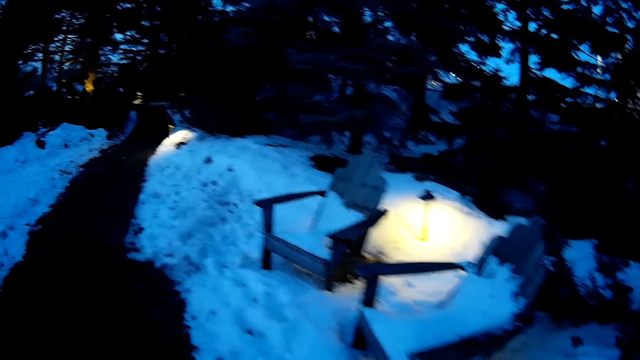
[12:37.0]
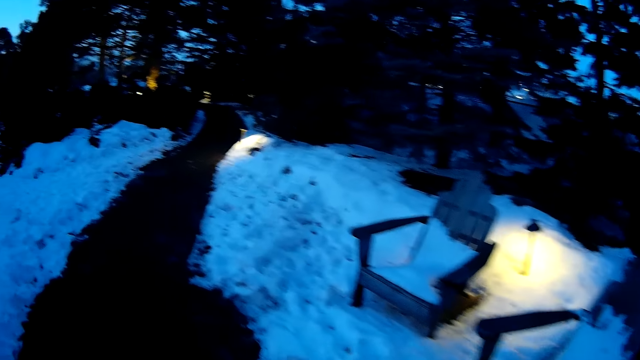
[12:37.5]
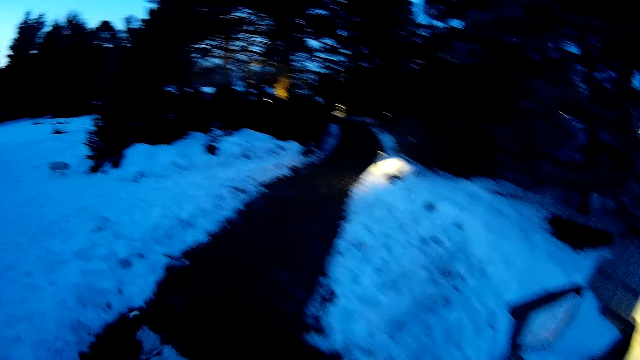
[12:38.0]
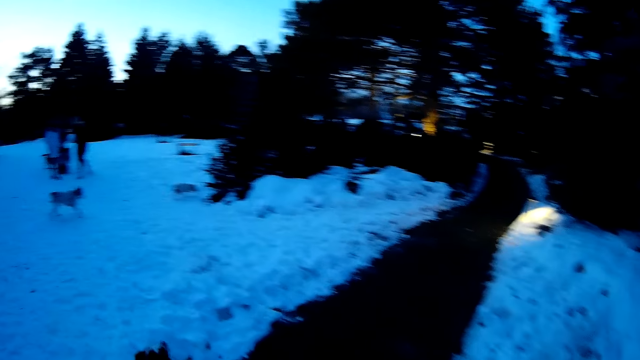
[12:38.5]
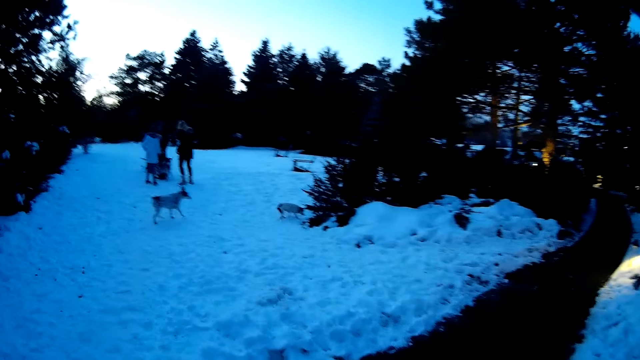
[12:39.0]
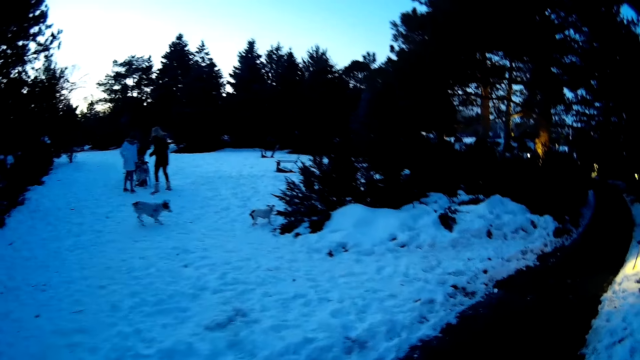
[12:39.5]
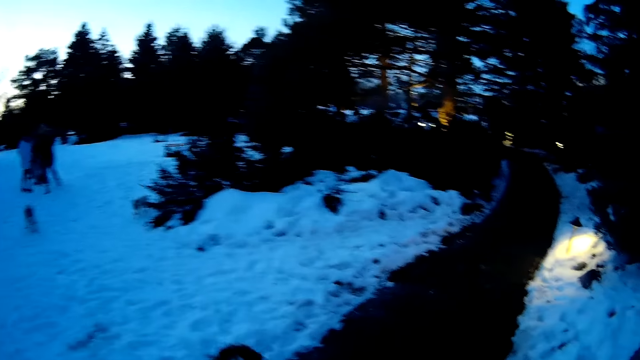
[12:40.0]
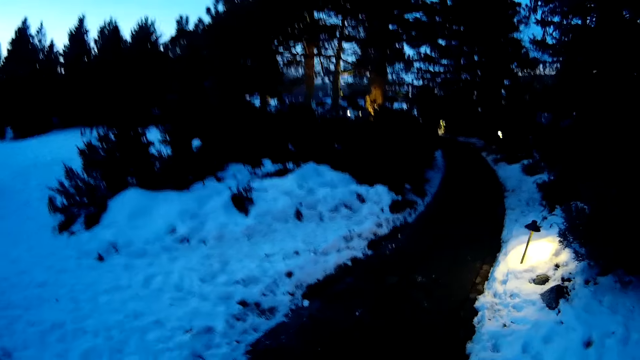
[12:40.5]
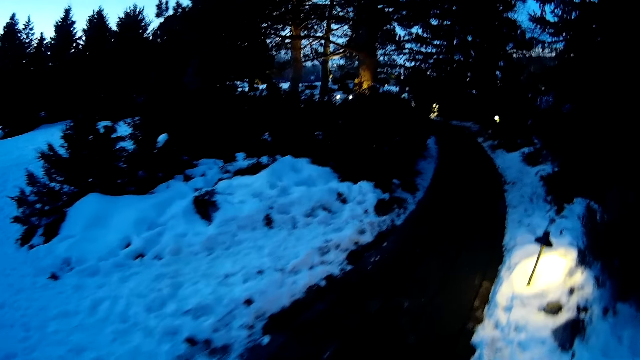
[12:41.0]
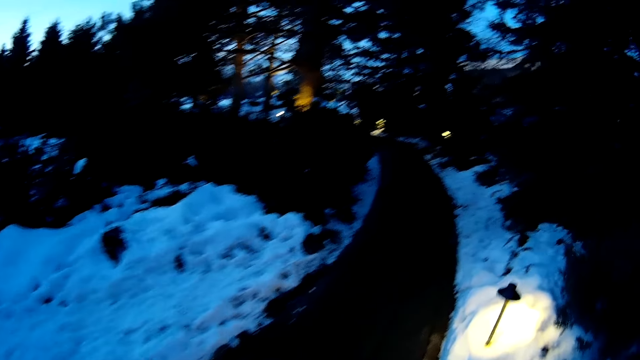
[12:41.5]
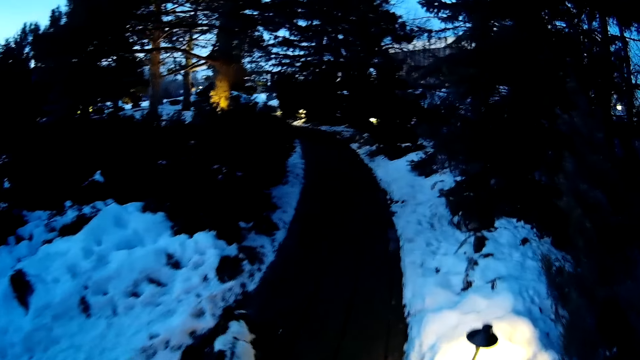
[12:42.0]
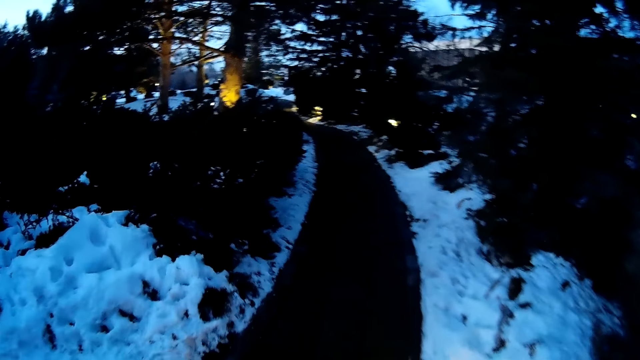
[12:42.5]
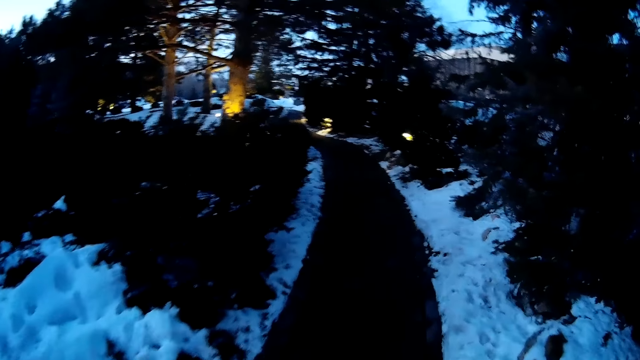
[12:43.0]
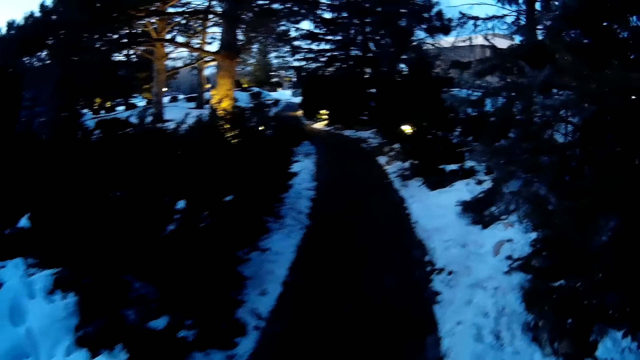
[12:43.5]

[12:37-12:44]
The camera wearer walks past a woman. They walk past a dog. They walk past another woman. They walk past another dog. They walk past another woman.

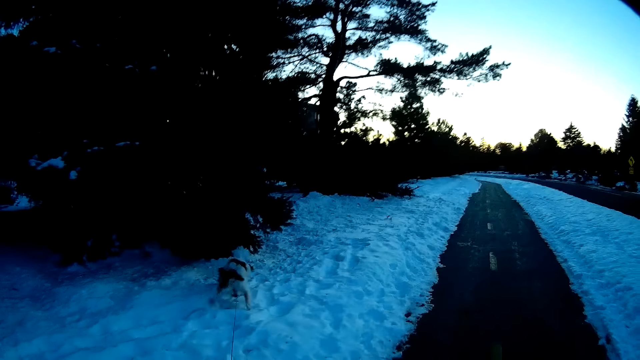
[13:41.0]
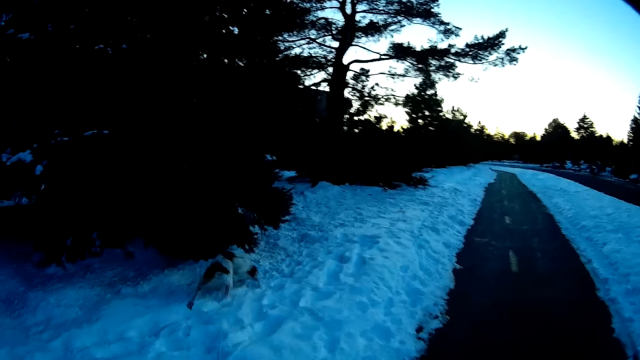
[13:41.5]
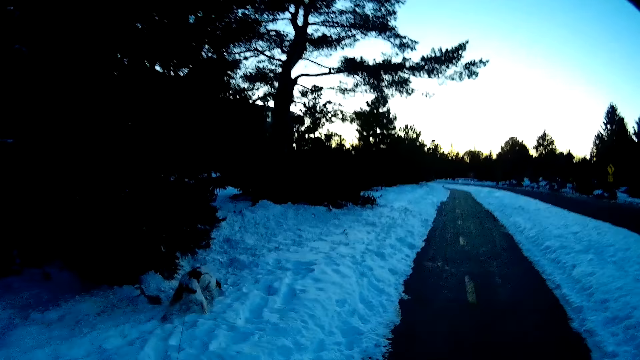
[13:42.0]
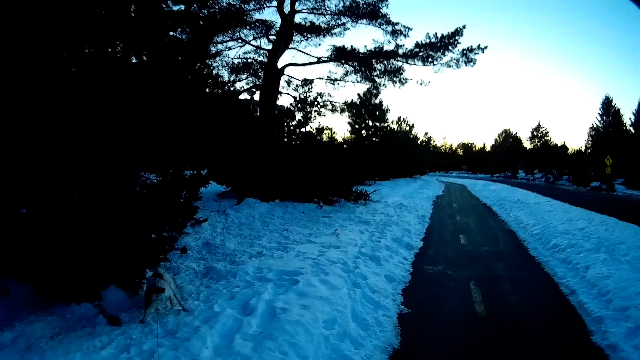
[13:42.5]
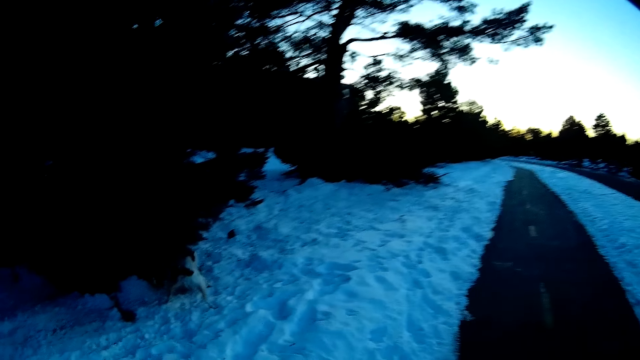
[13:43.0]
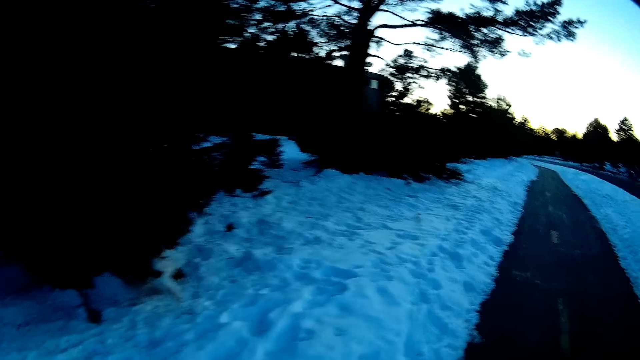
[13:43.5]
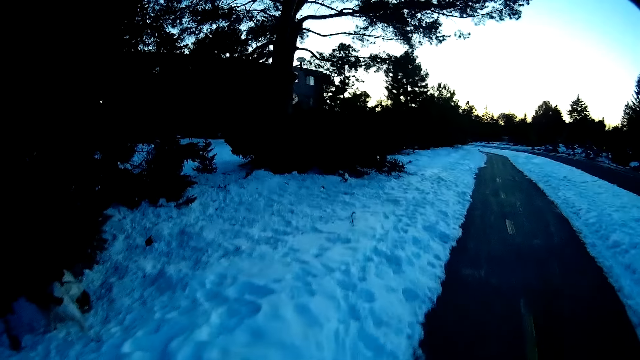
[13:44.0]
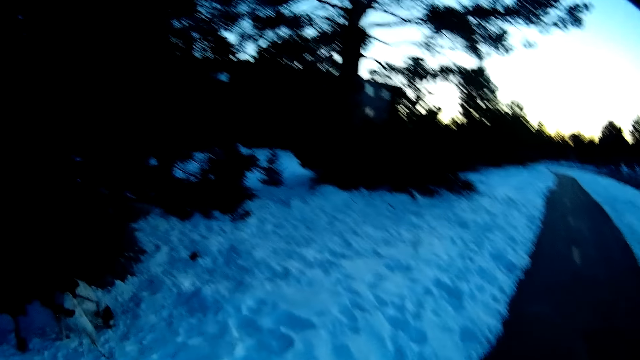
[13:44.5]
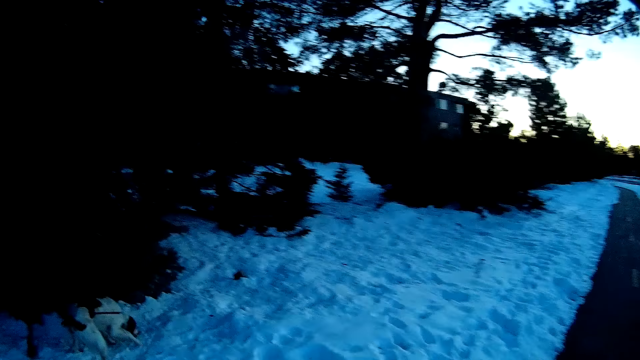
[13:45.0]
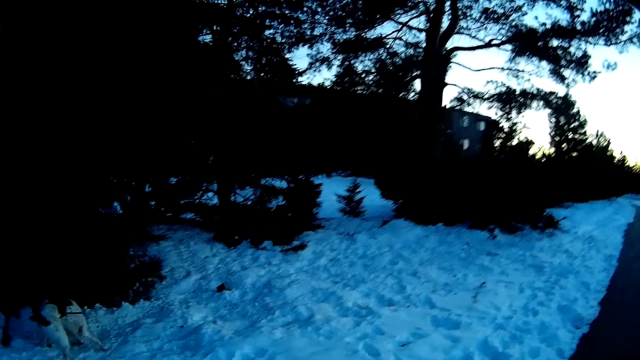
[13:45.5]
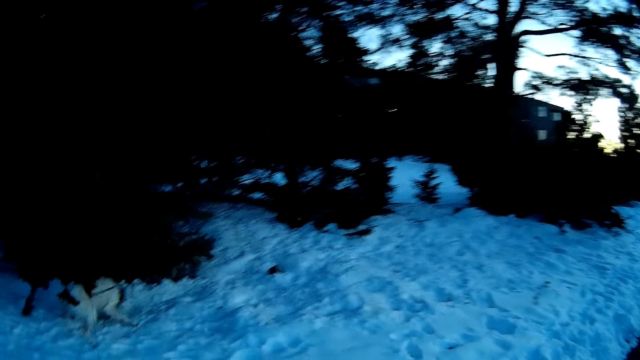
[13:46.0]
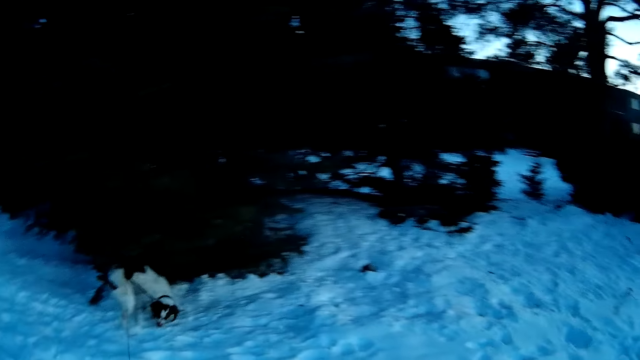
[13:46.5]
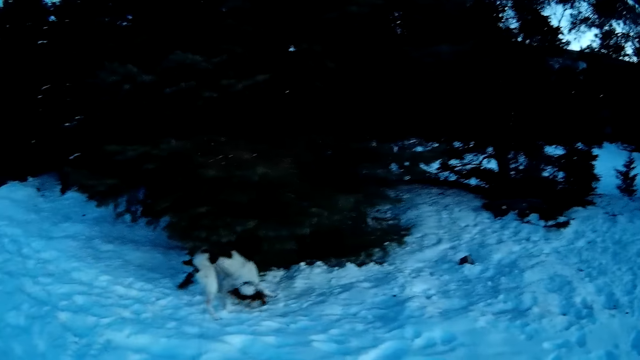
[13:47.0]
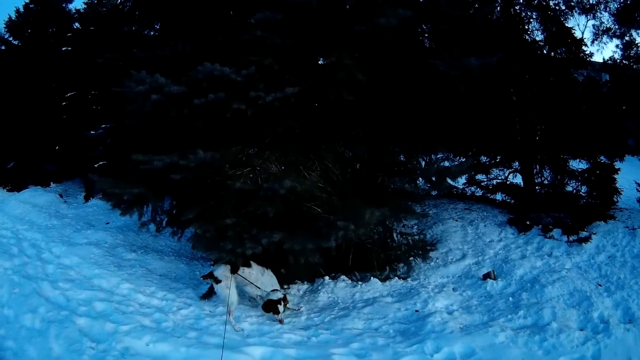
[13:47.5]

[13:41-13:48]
The dog runs on snow.
